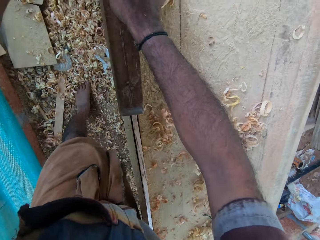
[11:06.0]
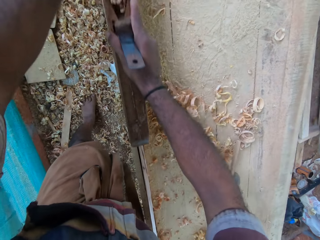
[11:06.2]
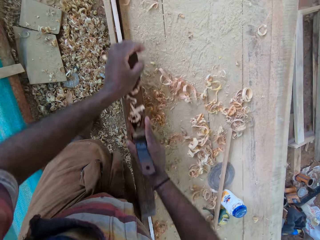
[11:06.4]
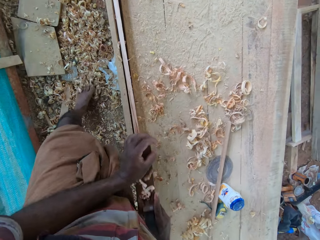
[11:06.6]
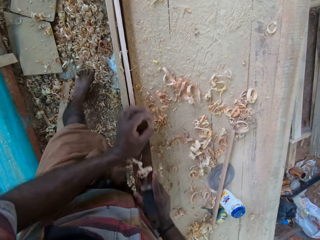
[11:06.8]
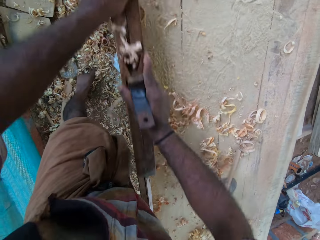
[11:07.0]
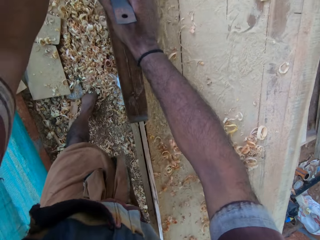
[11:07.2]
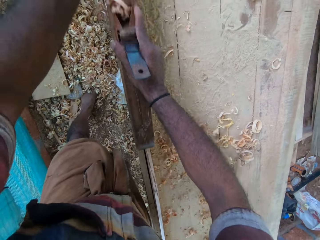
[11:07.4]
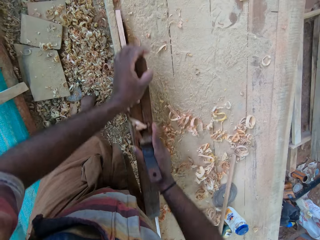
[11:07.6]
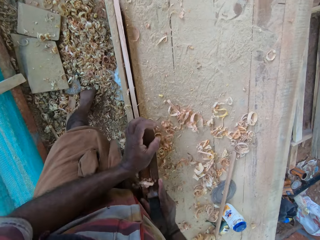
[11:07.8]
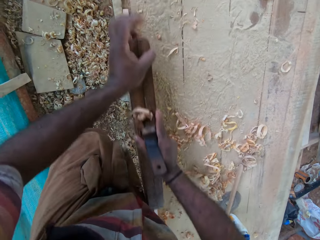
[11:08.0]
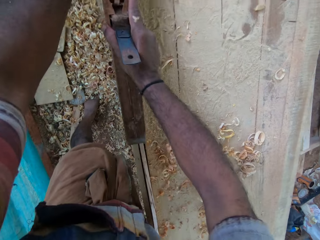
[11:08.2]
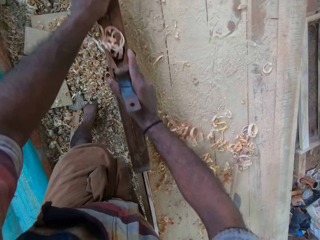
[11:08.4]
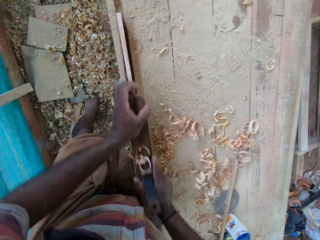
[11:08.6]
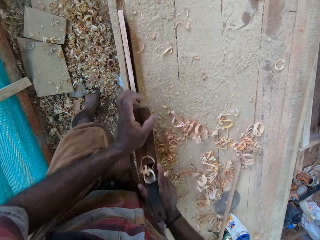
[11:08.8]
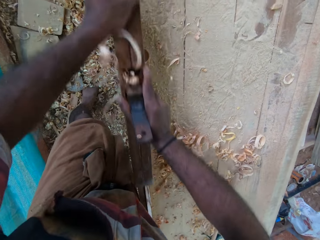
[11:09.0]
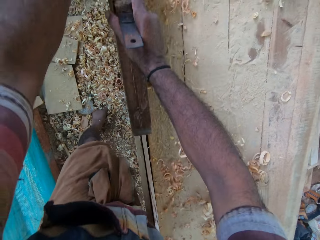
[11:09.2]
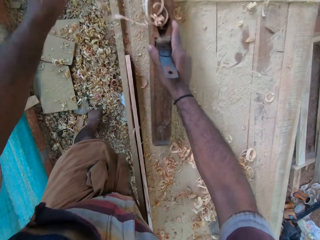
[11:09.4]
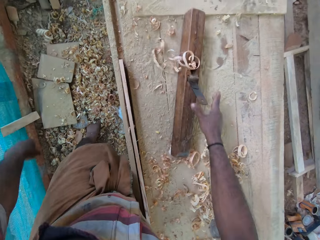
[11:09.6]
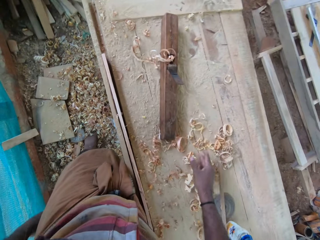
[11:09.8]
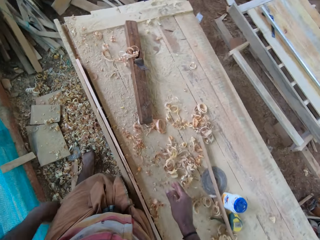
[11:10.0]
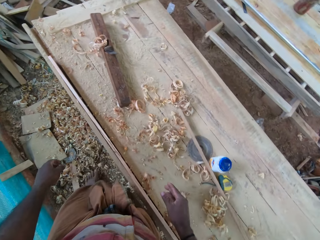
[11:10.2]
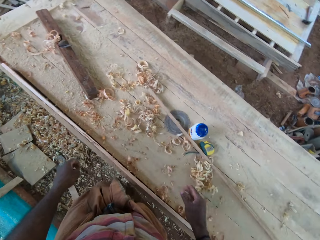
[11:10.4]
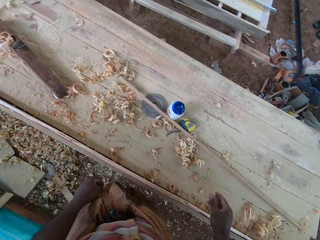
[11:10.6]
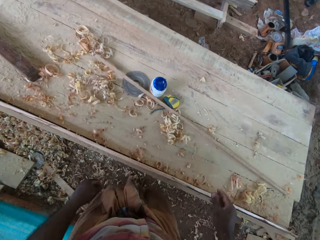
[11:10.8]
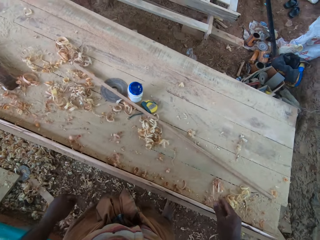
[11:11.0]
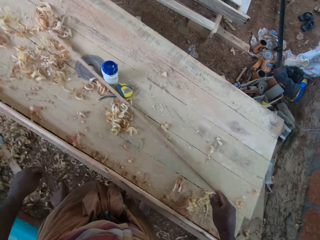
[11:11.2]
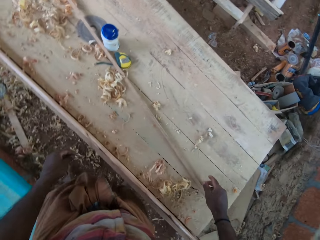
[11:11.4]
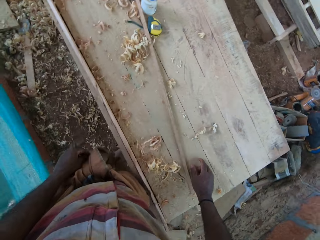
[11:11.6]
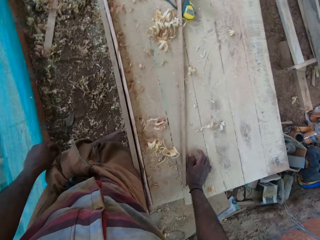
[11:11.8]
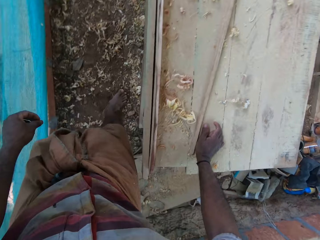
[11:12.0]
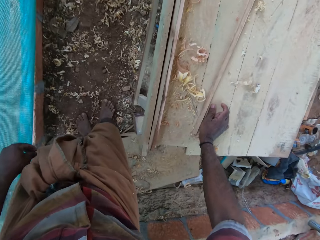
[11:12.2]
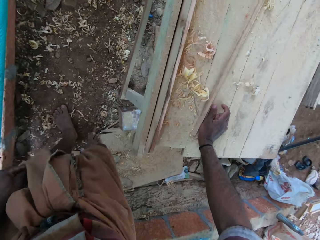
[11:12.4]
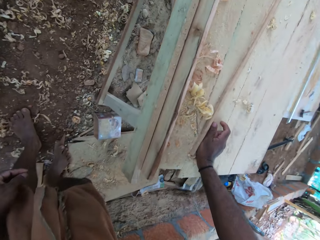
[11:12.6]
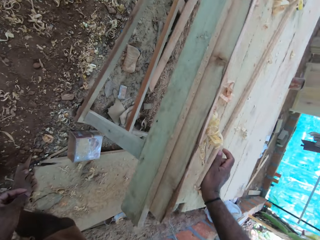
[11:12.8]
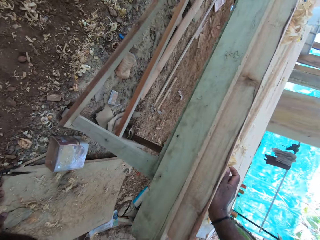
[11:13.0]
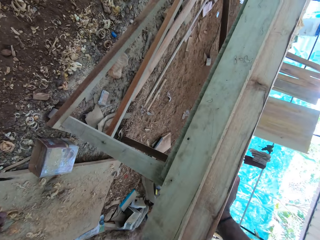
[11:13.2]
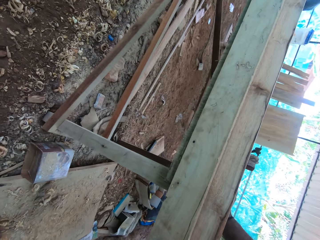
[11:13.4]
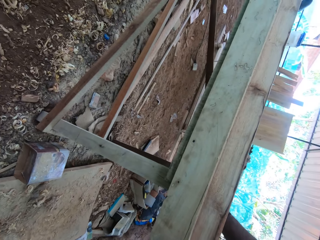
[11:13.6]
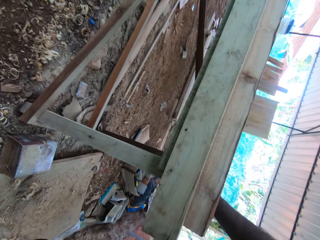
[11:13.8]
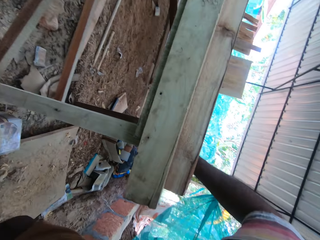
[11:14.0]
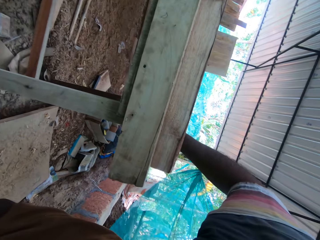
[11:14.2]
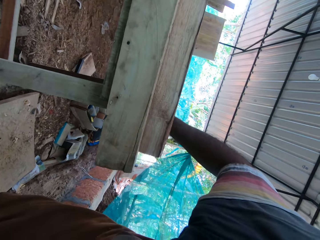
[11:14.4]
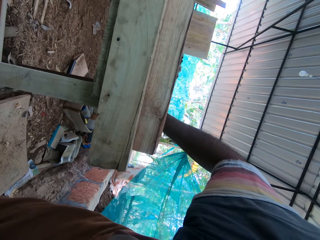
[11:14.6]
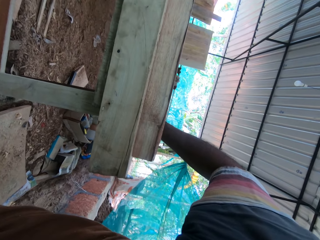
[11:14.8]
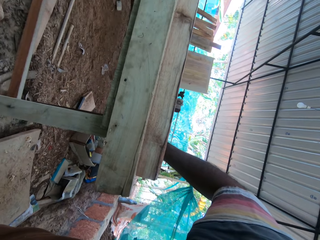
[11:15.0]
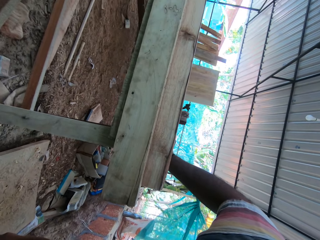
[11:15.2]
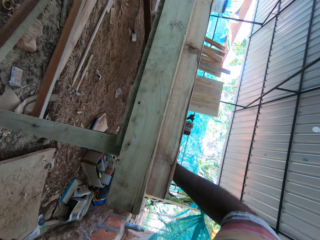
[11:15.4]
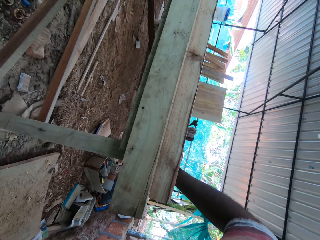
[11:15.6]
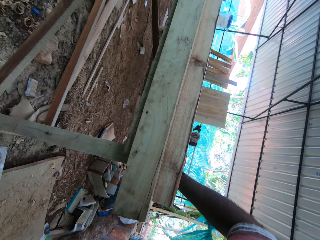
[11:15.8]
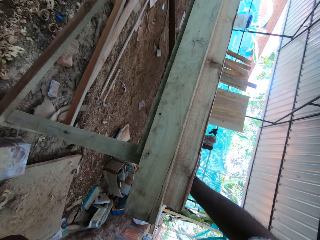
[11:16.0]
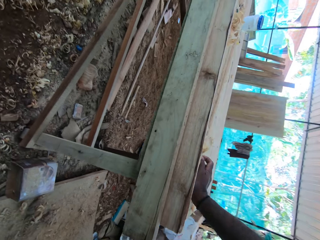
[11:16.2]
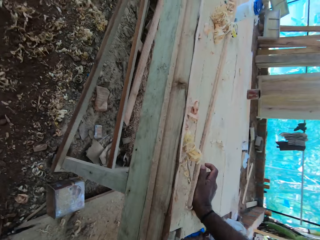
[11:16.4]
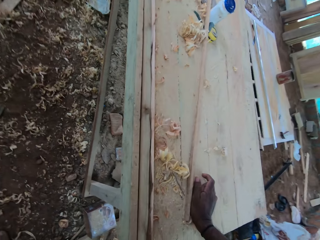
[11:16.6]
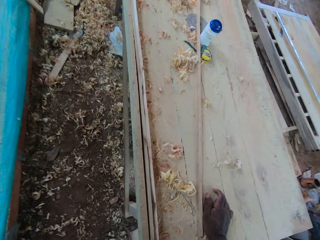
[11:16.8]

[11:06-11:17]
The camera wearer drops the plane on the stand. They walk along the stand, walk backwards, stare at the wood on the stand, and bend down.

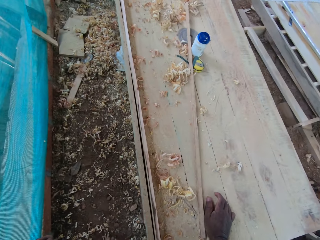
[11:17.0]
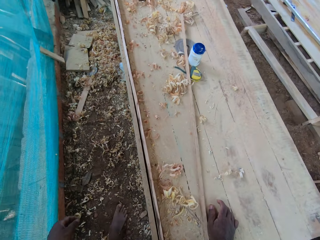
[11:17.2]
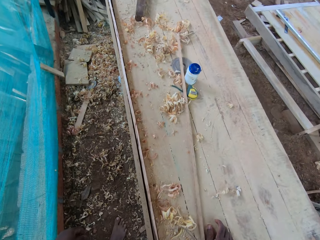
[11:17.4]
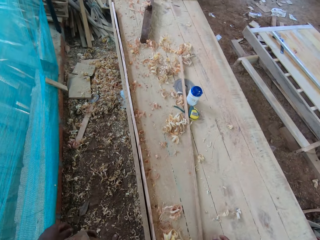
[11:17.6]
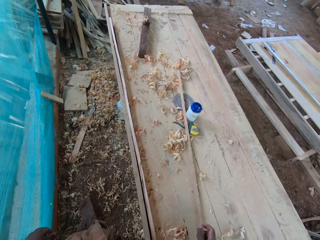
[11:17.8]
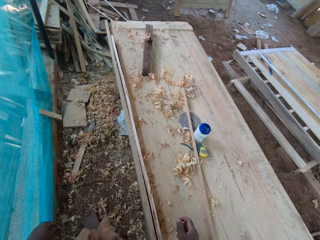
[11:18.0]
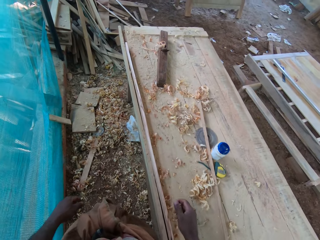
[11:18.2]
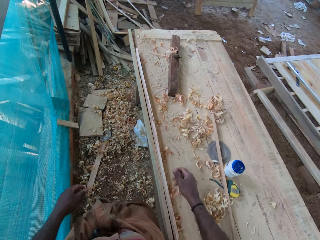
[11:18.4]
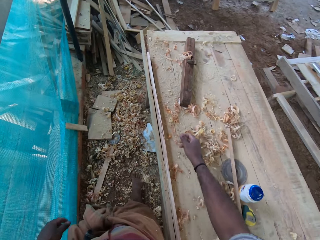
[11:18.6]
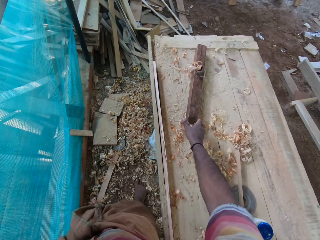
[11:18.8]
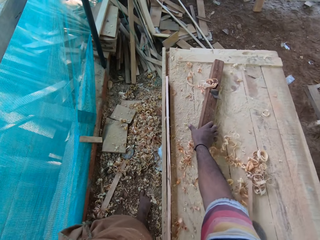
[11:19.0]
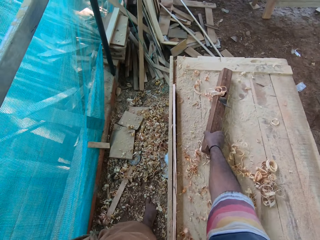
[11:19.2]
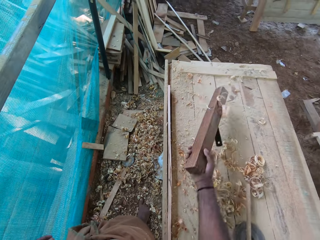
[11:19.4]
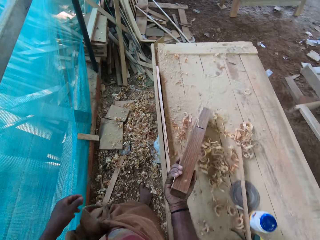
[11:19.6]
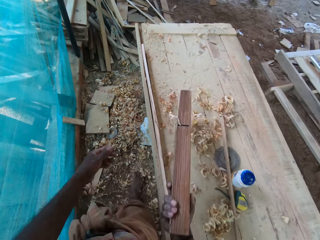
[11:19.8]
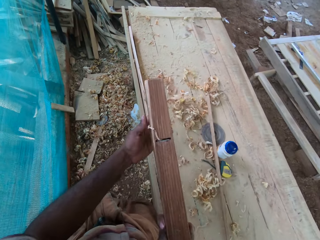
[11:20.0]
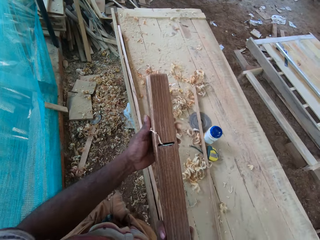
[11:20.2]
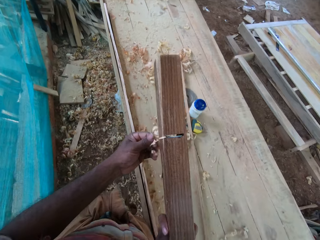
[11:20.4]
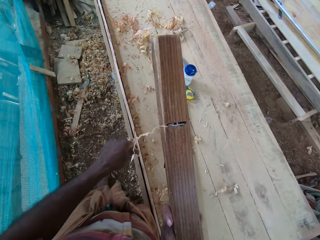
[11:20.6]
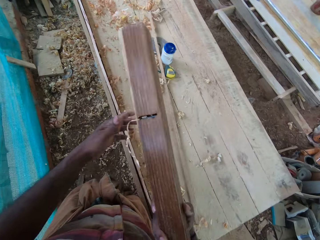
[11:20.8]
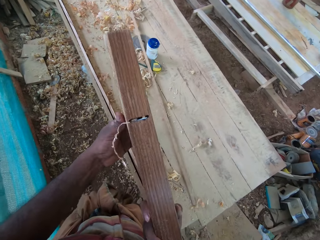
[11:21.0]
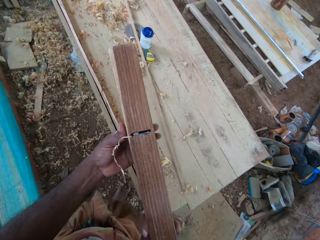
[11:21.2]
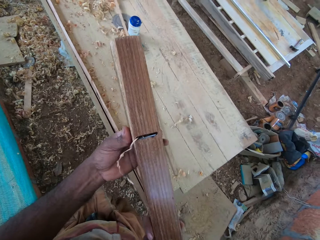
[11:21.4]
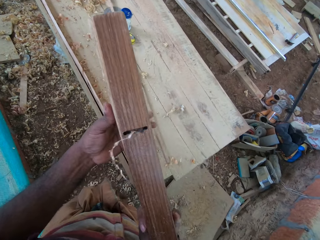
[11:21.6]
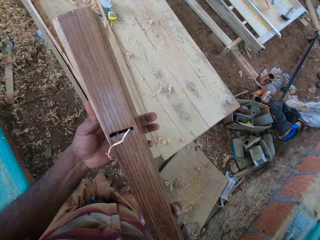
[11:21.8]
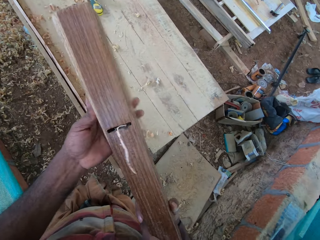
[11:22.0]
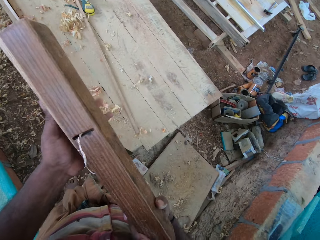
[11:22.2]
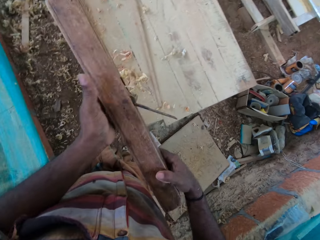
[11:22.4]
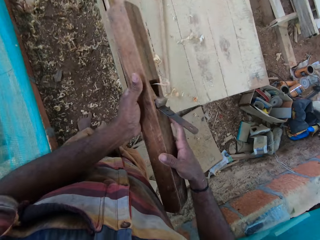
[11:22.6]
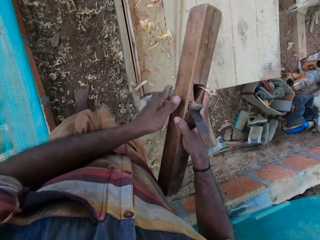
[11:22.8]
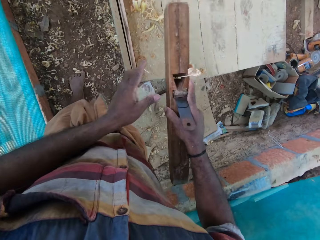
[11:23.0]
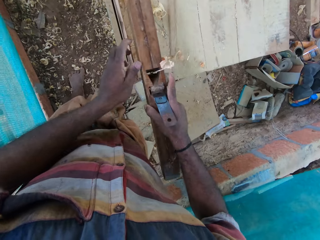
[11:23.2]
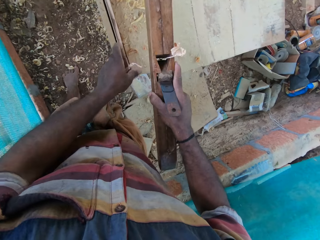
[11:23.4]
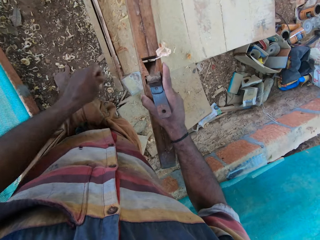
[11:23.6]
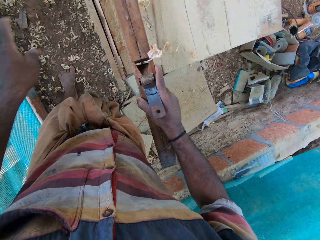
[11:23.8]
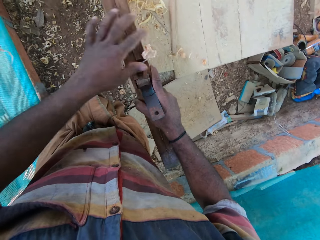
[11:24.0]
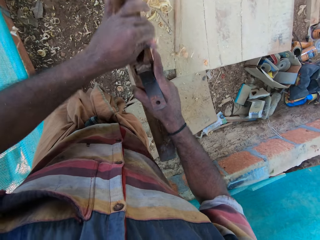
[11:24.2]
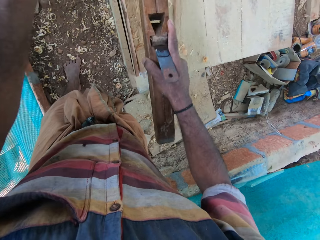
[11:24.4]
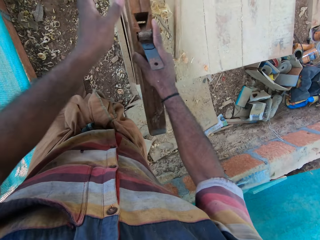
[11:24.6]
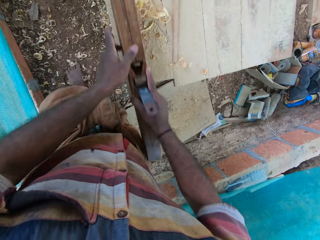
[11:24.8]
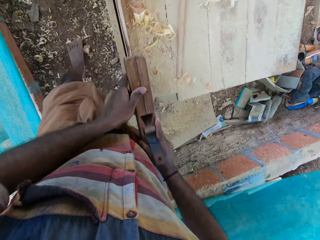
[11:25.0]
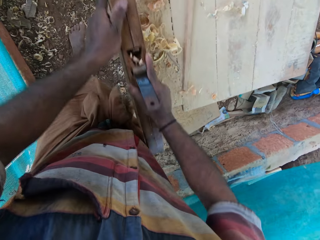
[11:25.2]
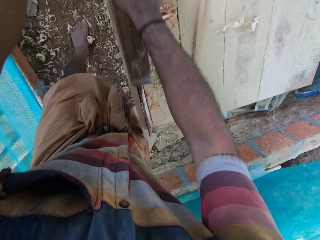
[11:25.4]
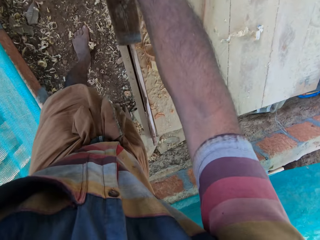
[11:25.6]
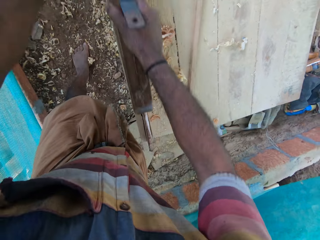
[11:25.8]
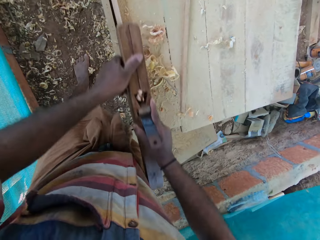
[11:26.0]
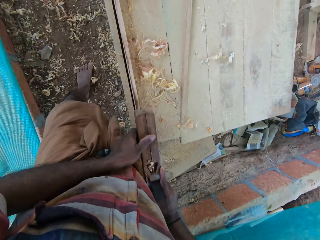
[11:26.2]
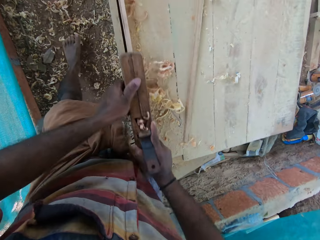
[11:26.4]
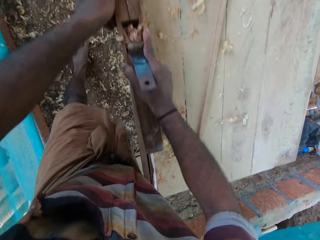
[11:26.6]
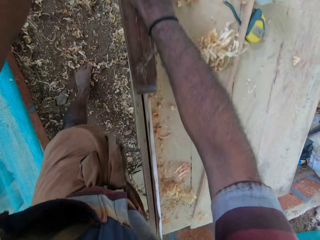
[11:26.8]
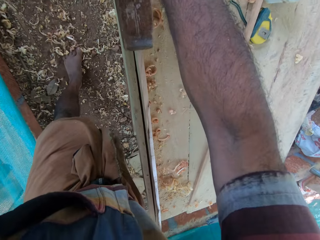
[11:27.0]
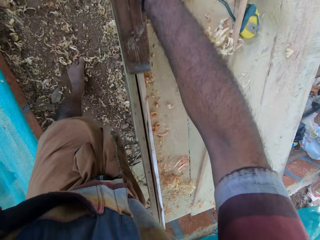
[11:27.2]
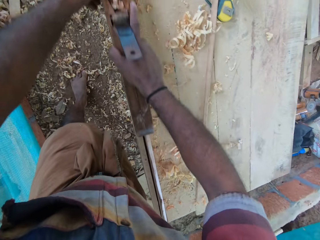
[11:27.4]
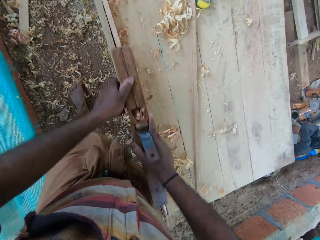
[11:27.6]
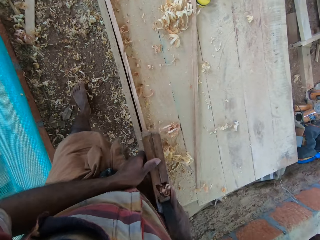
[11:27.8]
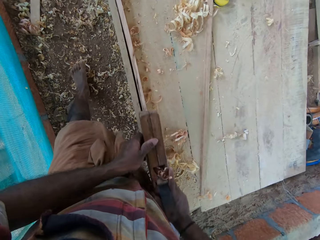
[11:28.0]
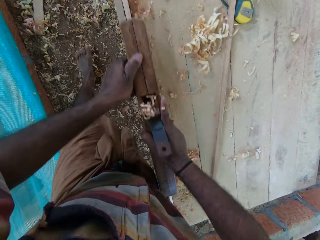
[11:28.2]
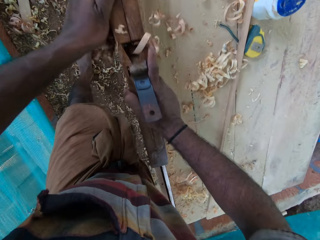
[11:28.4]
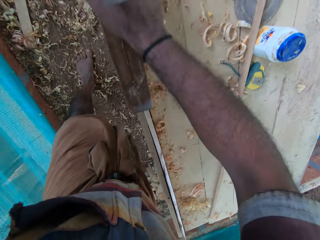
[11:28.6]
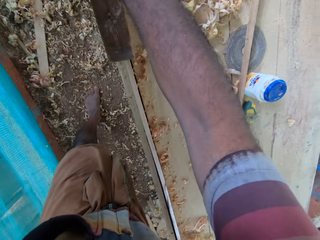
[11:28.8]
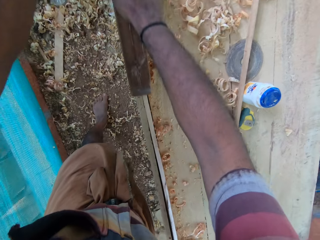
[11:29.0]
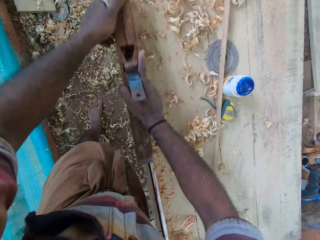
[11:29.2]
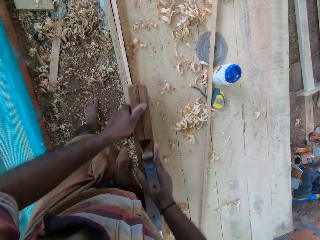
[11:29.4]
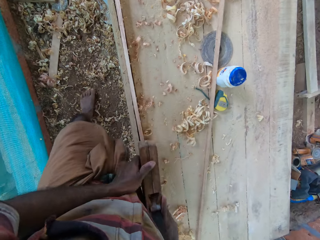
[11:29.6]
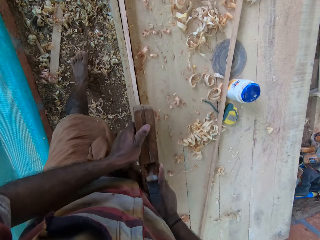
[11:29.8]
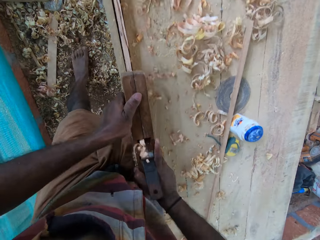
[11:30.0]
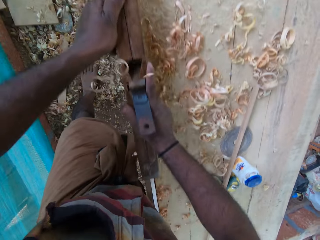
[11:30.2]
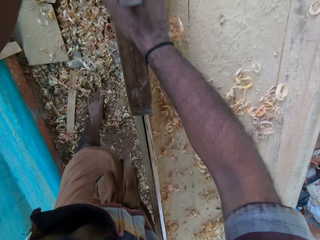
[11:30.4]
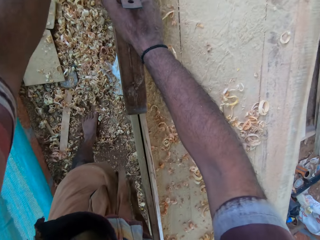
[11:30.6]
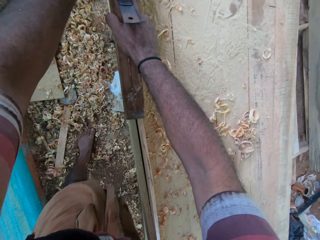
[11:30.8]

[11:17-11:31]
The camera wearer walks along the stand. They pick up the plane on the stand, drop the woodchips stuck on the plane, and remove a piece of wood from the plane. They drop a woodchip from the stand, drop the woodchips from the plane, and shape the wood on the stand with the plane.
